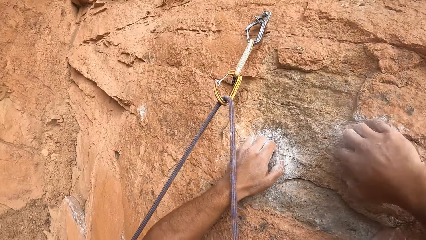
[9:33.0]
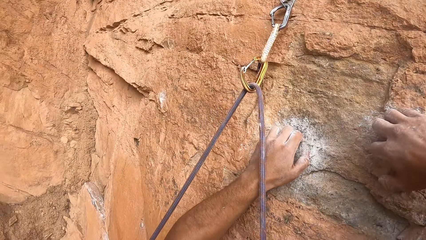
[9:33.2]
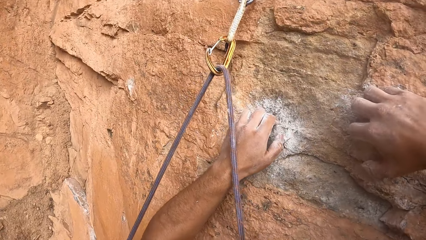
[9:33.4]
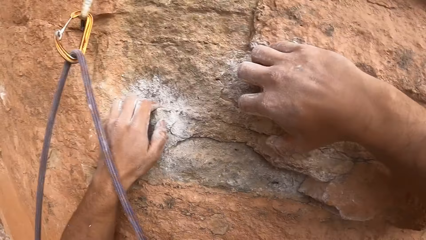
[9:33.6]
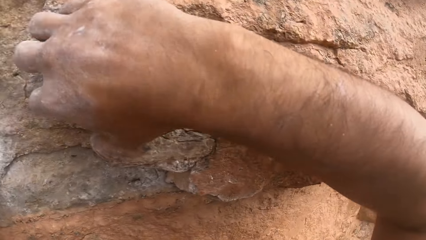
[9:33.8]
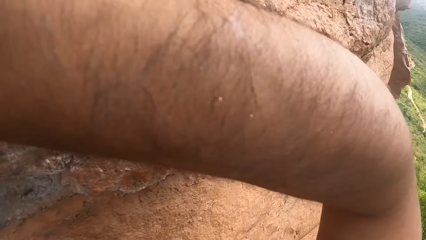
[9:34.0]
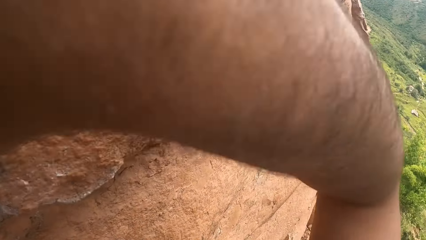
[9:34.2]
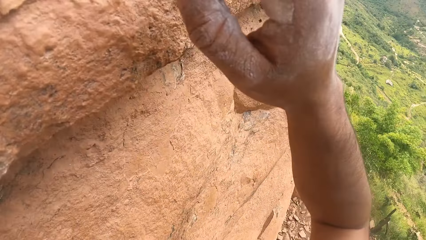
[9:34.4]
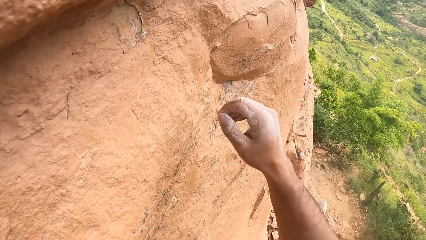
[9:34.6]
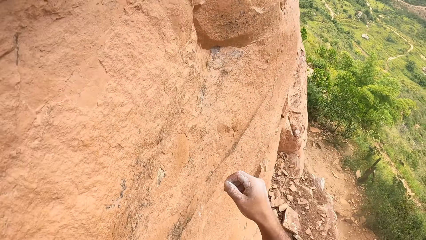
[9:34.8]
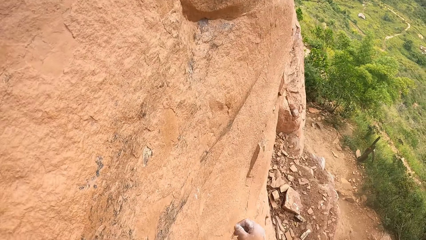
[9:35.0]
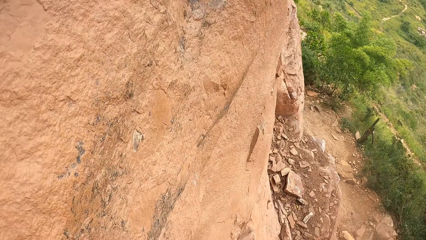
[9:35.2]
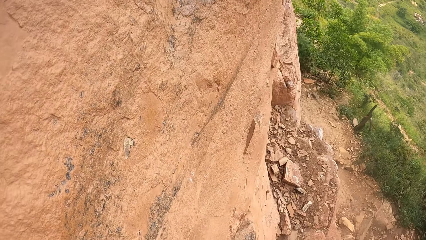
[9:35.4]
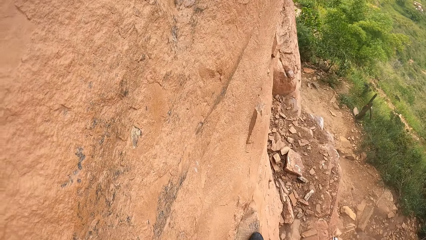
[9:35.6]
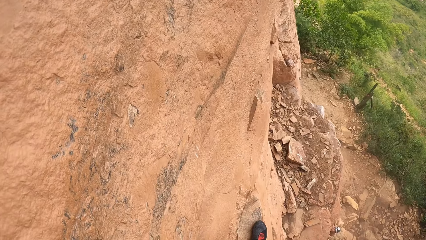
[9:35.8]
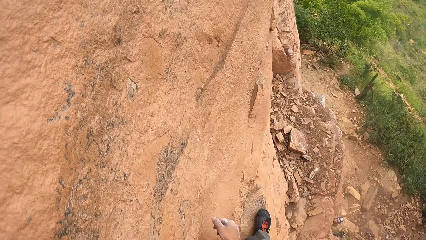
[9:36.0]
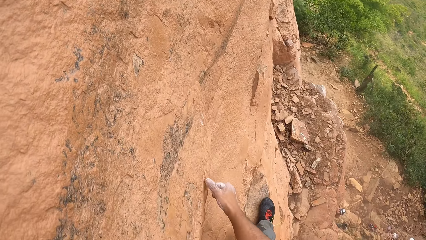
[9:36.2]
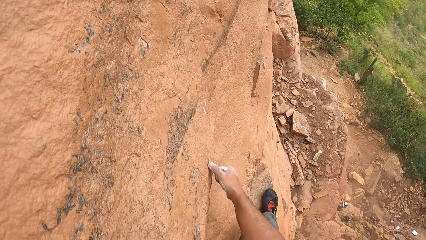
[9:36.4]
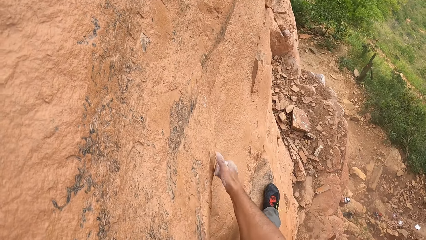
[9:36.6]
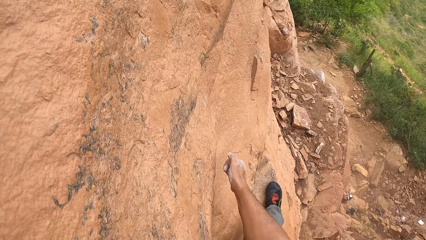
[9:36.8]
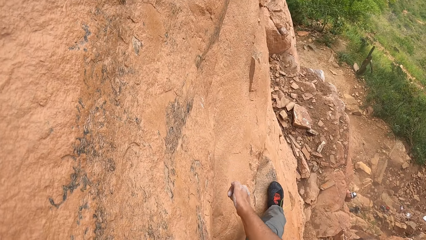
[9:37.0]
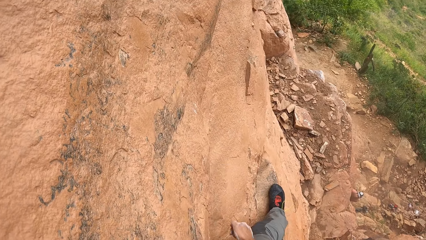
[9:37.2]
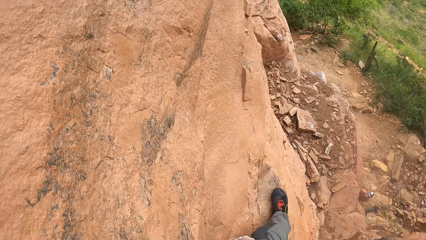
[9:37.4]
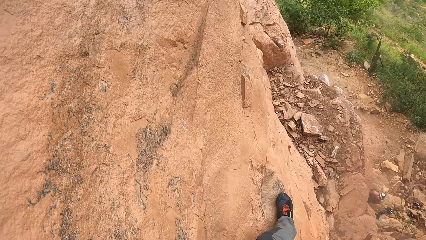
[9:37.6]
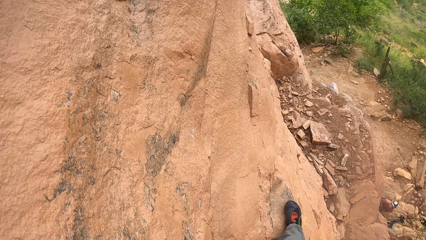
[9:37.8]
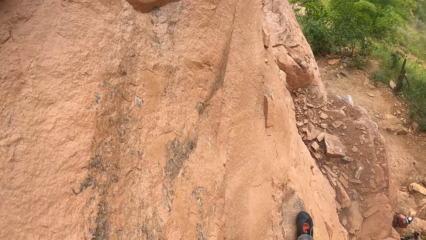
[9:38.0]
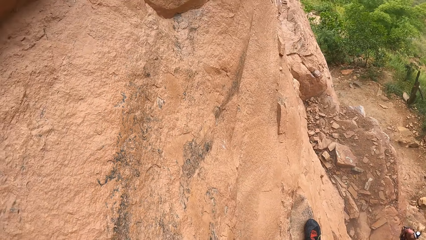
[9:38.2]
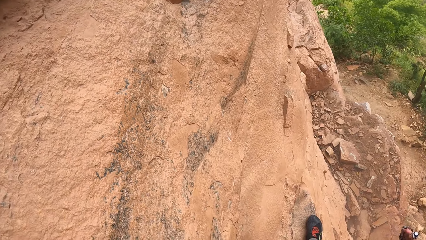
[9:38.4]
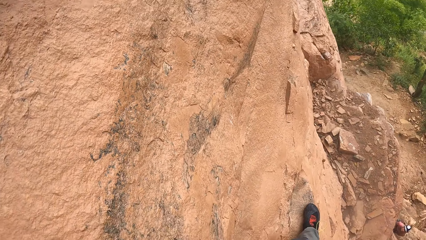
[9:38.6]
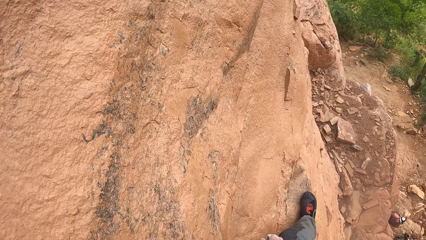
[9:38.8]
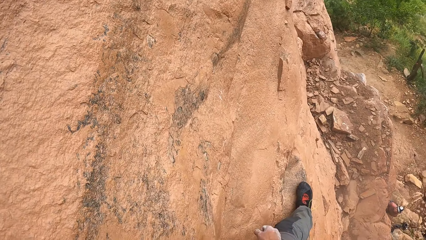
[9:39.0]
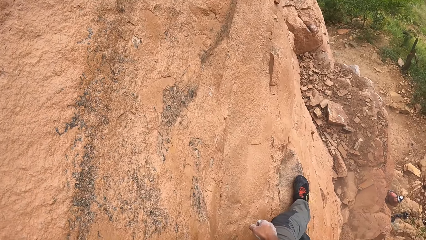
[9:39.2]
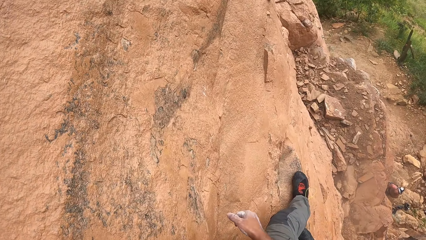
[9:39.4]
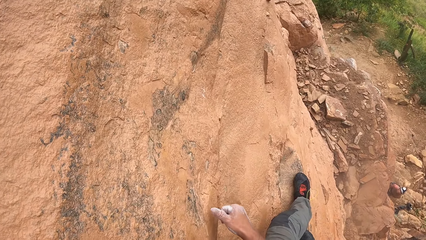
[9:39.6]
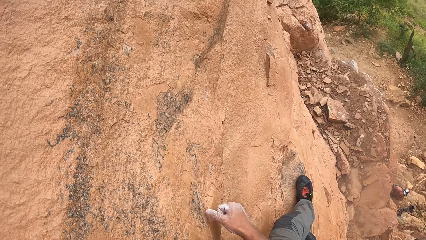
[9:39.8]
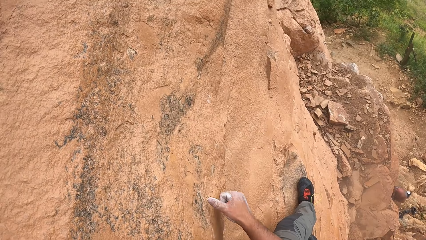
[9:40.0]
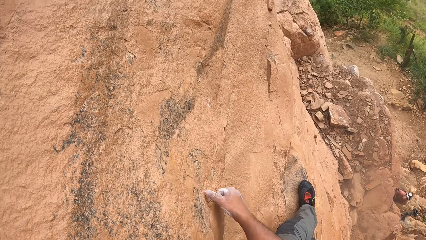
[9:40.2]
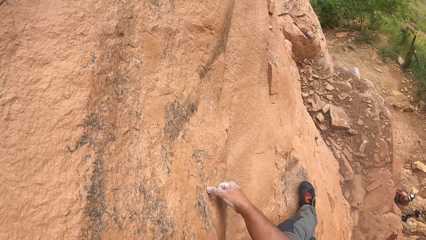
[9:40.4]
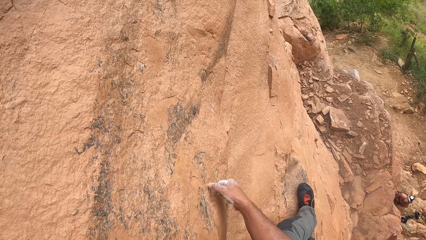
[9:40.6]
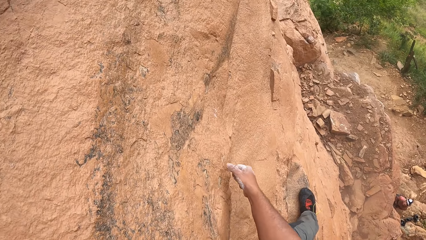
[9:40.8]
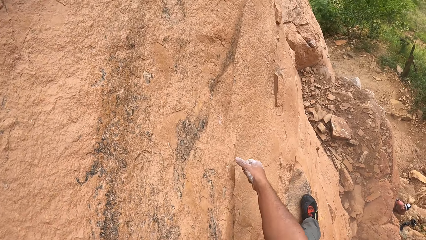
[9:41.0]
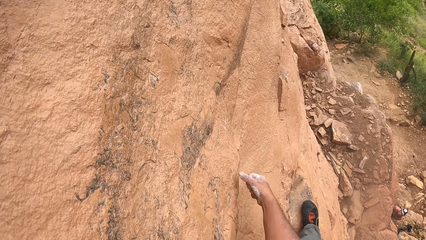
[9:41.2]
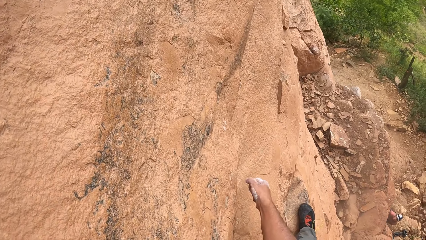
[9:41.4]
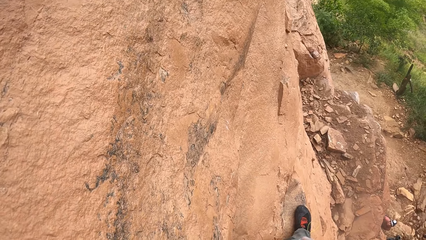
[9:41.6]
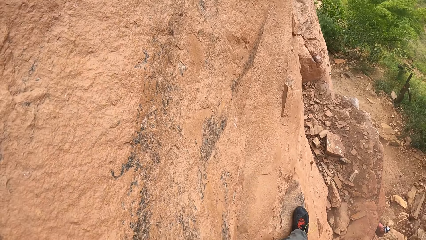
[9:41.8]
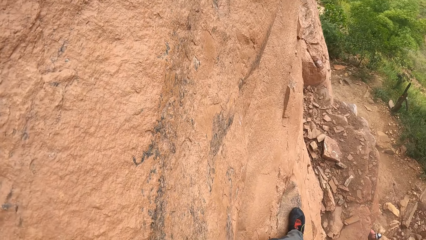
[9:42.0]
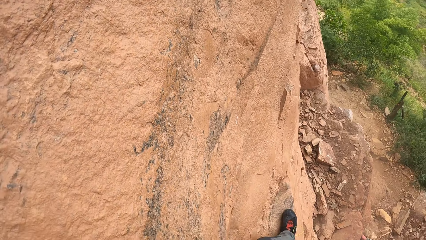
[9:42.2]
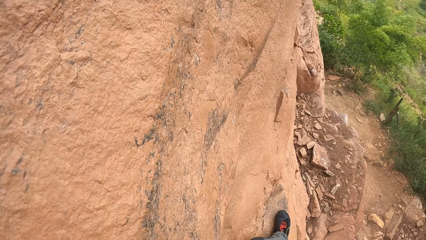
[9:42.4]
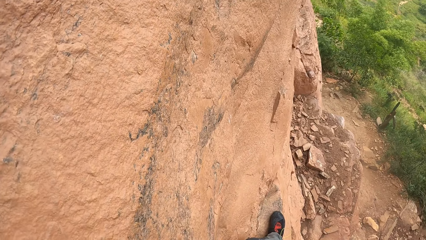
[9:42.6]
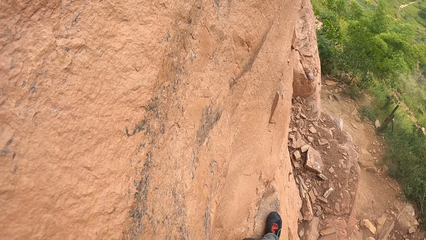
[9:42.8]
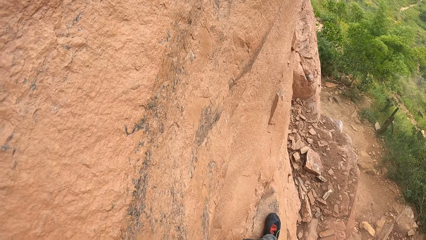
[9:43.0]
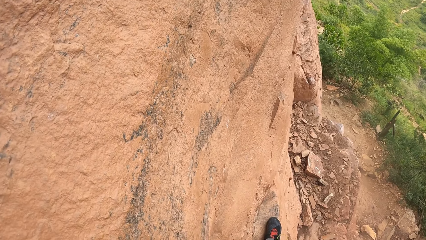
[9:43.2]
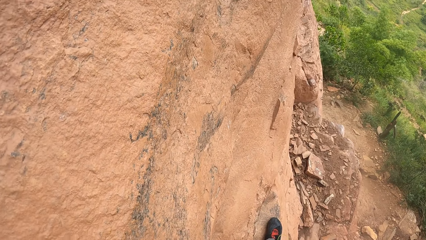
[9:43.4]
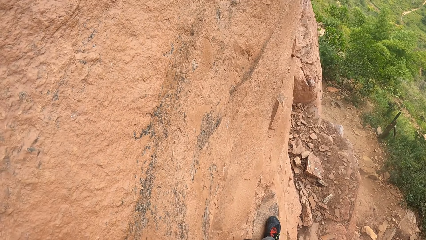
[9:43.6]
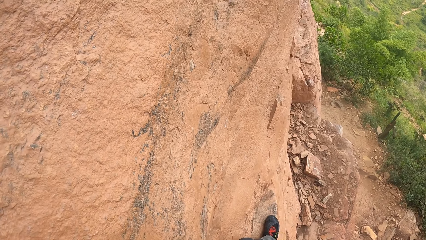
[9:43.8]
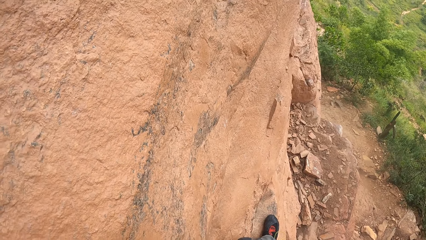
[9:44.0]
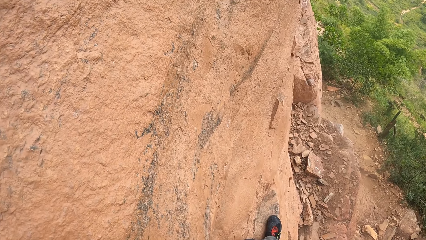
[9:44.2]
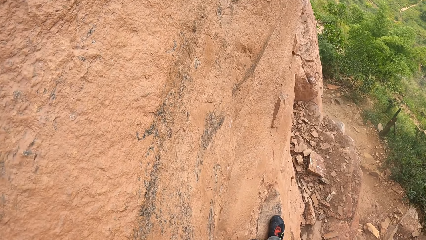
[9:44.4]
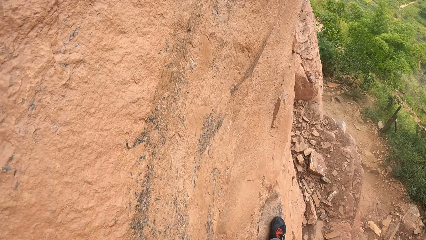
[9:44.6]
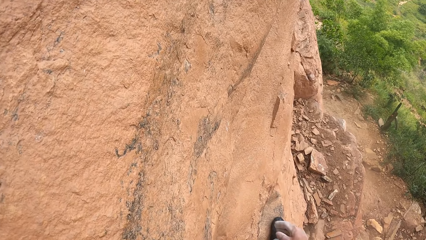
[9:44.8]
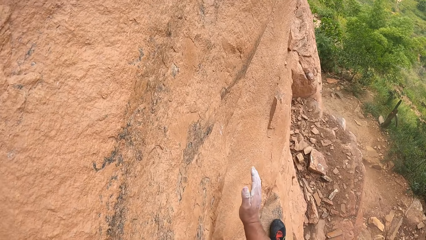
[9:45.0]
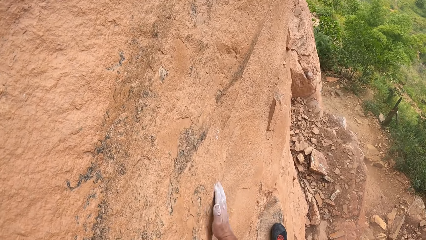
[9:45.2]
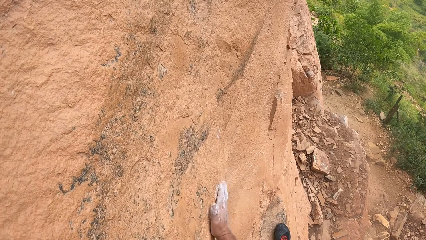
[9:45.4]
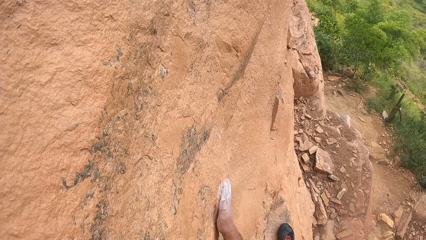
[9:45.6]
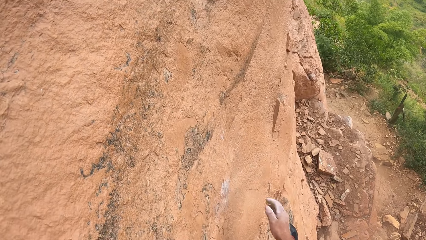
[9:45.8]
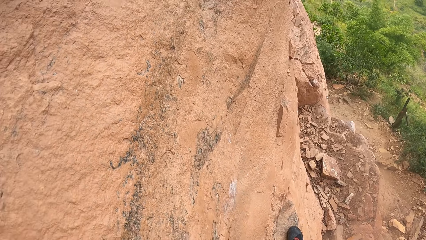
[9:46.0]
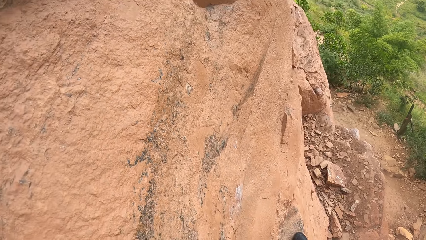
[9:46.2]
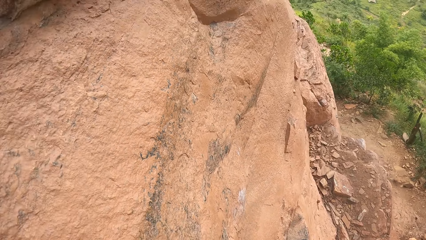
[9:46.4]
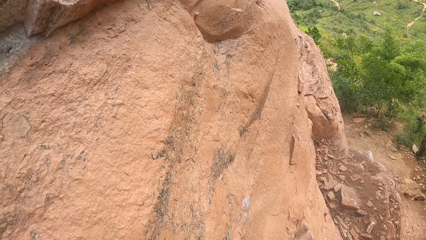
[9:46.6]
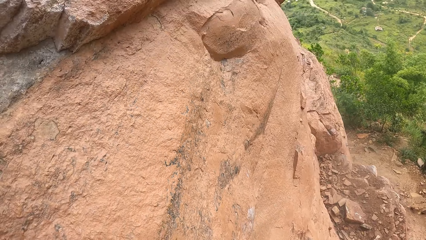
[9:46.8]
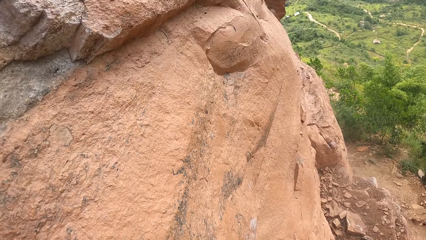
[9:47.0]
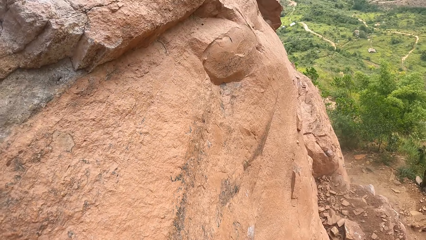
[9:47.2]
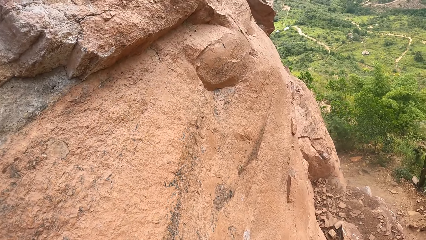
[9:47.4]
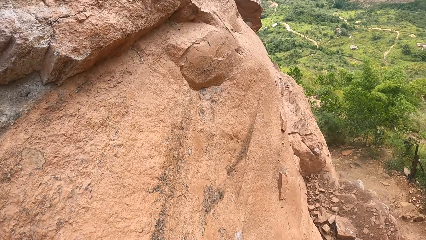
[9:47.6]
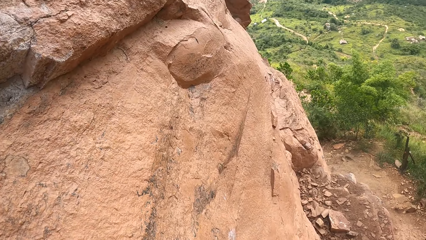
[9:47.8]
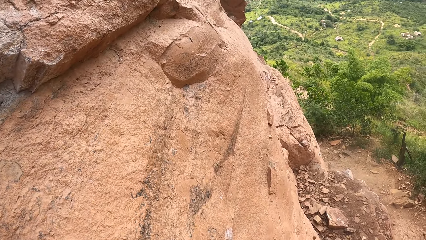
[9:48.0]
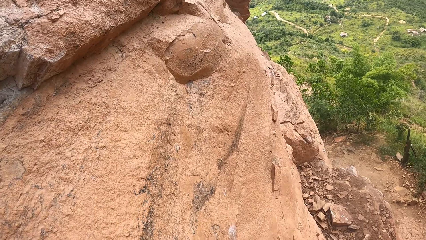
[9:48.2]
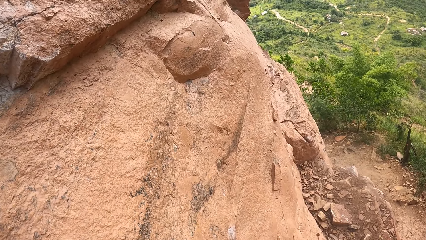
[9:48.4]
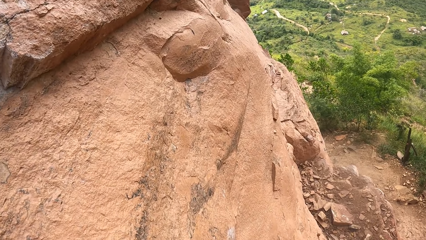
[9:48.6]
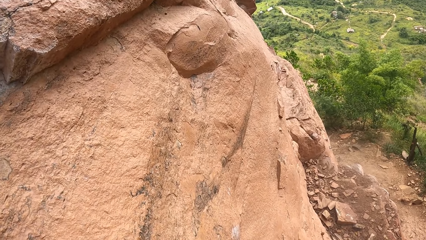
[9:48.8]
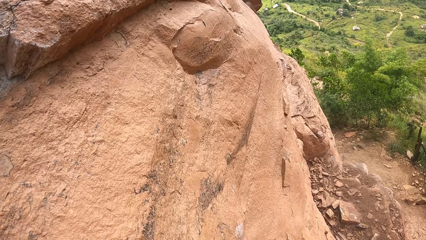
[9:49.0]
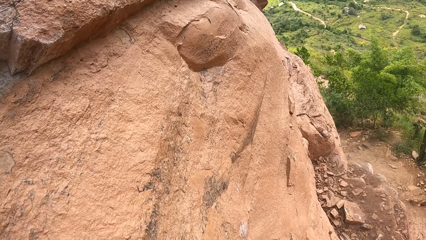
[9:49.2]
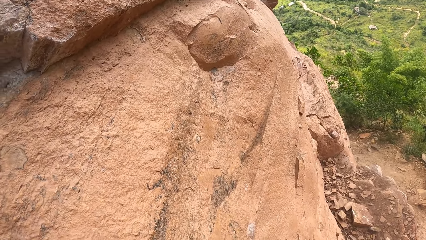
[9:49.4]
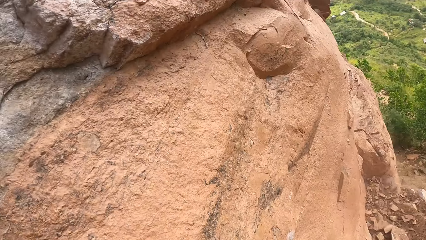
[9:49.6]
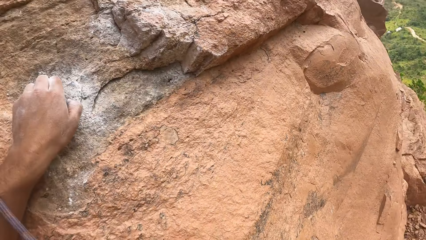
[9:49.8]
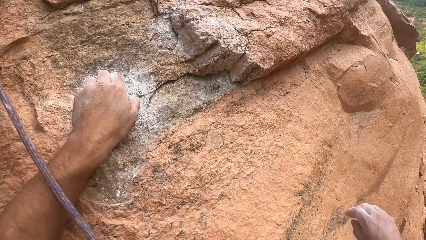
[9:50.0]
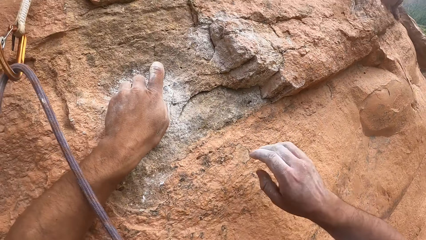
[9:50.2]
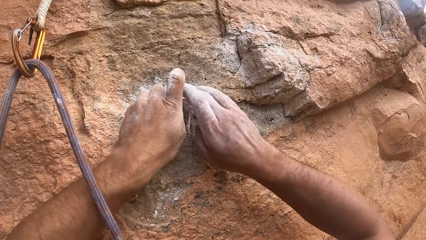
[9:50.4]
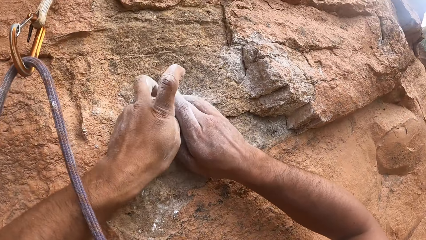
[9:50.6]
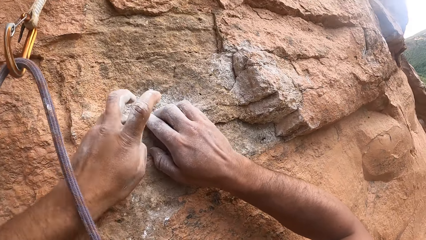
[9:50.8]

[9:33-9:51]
The camera wearer moves the right hand on the rock. He drops the right hand. He scrapes the right hand on the rock. He looks down. He drops the right hand. He looks around the area. He scrapes the right hand on the rock. He presses his finger on the rock. He drops the right hand. He hits the rock with the right hand. He drops the right hand. He looks around.
